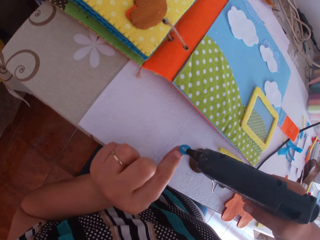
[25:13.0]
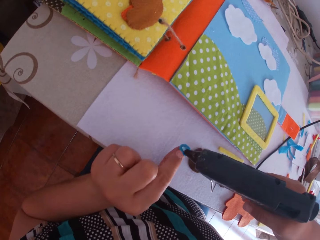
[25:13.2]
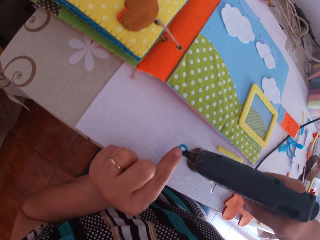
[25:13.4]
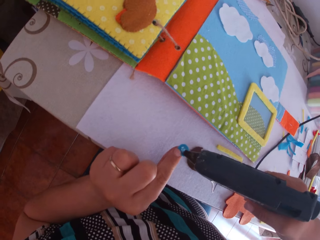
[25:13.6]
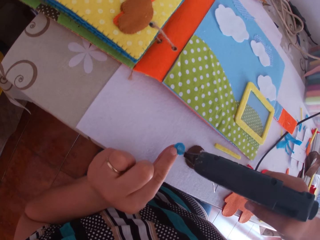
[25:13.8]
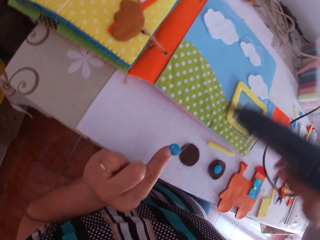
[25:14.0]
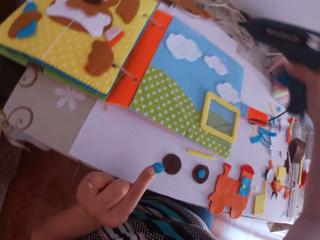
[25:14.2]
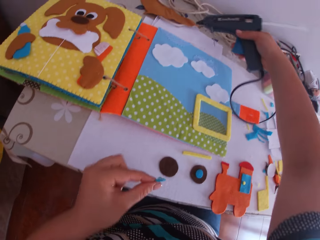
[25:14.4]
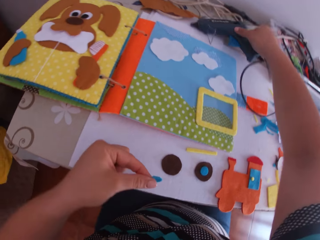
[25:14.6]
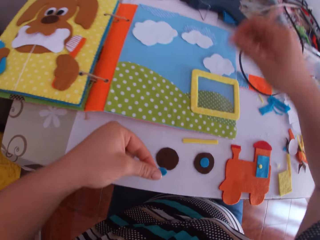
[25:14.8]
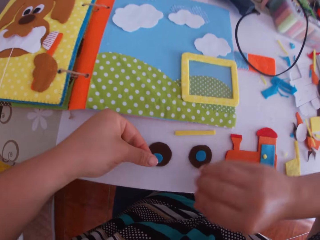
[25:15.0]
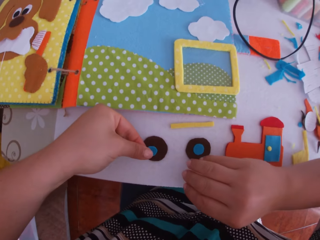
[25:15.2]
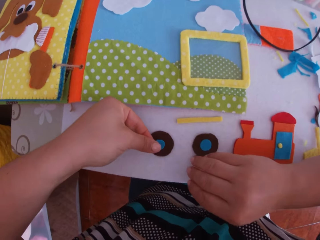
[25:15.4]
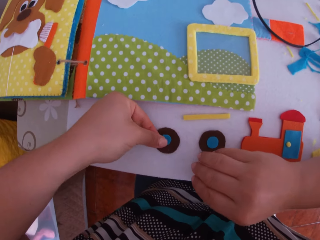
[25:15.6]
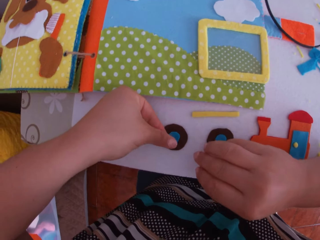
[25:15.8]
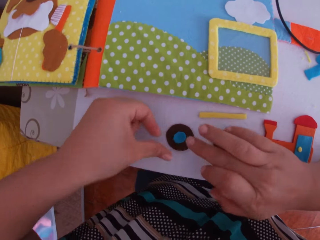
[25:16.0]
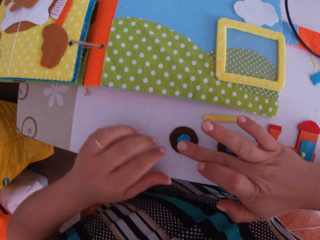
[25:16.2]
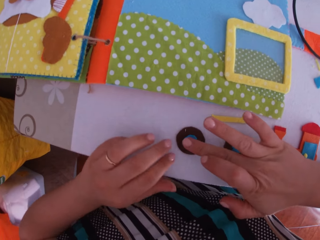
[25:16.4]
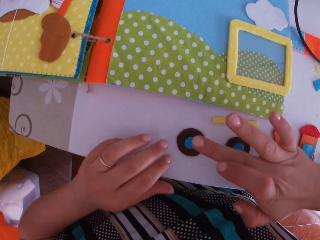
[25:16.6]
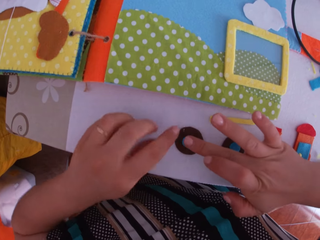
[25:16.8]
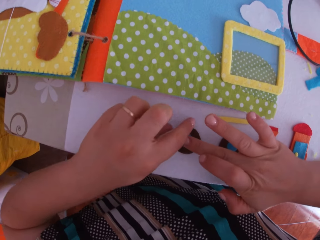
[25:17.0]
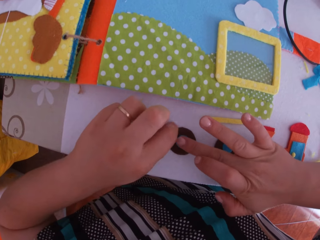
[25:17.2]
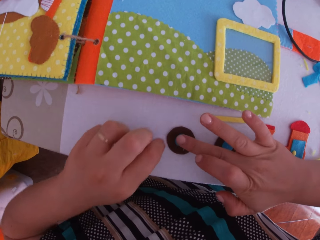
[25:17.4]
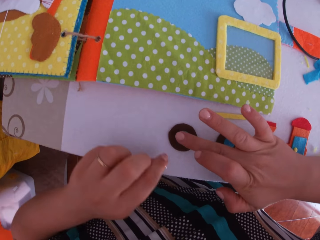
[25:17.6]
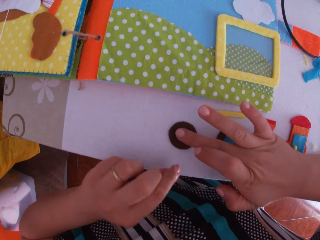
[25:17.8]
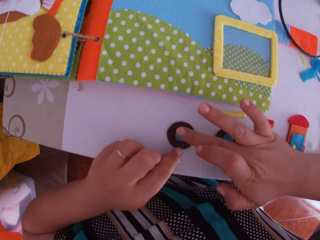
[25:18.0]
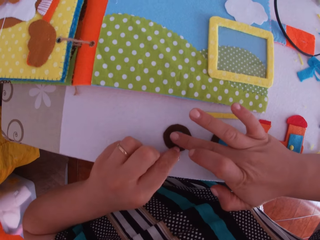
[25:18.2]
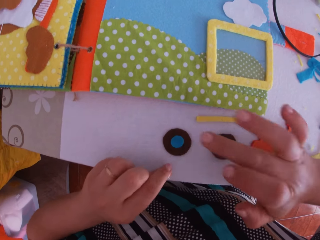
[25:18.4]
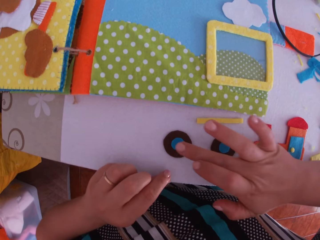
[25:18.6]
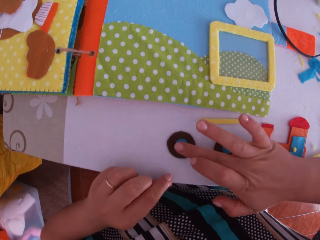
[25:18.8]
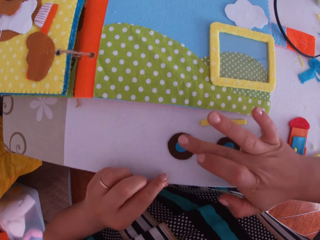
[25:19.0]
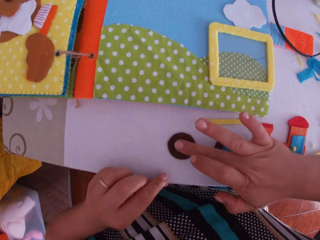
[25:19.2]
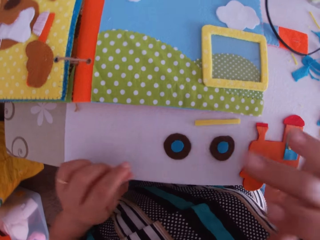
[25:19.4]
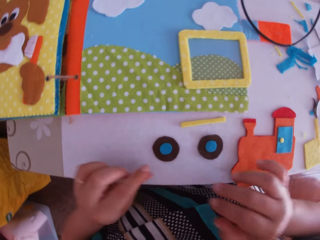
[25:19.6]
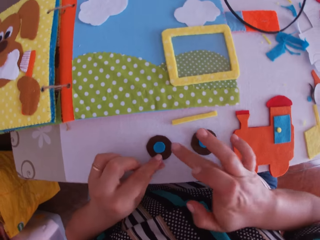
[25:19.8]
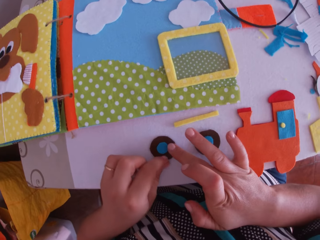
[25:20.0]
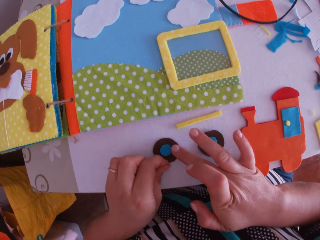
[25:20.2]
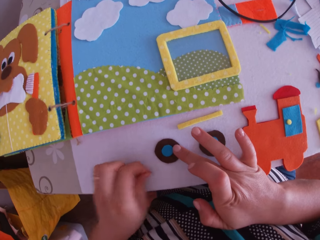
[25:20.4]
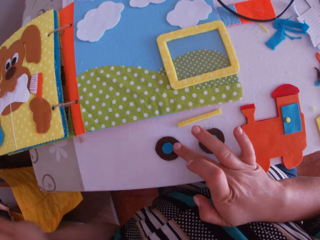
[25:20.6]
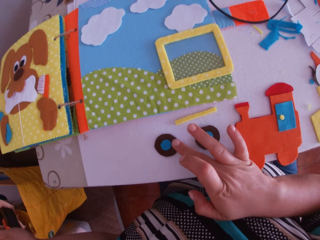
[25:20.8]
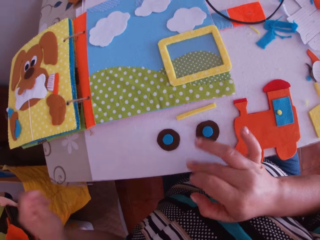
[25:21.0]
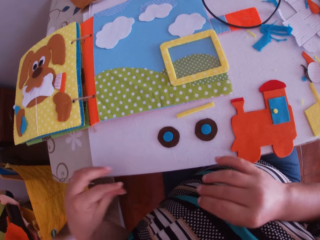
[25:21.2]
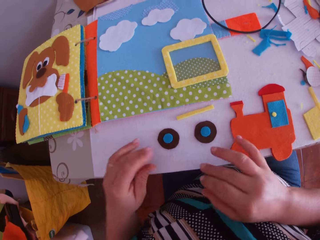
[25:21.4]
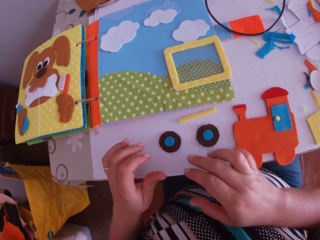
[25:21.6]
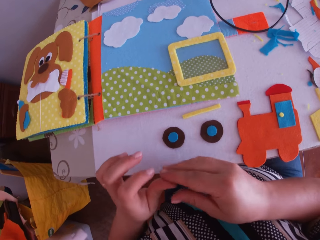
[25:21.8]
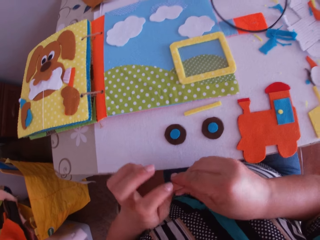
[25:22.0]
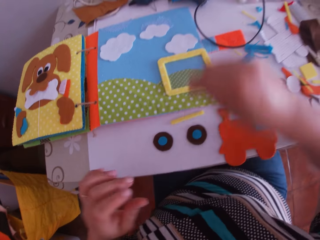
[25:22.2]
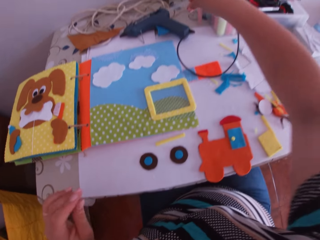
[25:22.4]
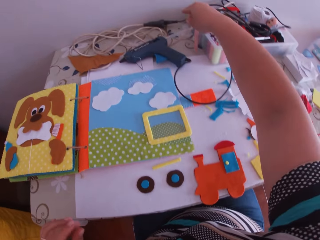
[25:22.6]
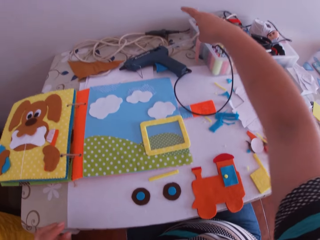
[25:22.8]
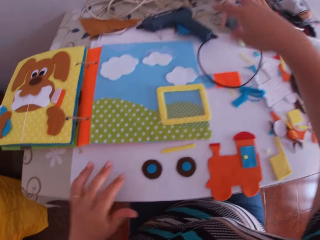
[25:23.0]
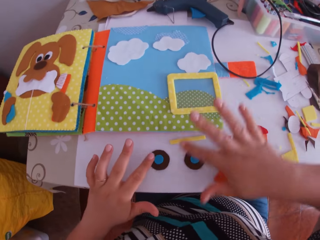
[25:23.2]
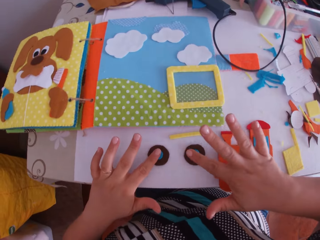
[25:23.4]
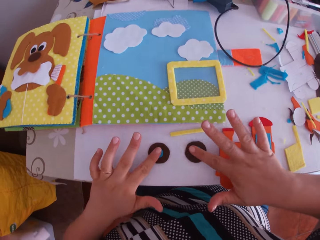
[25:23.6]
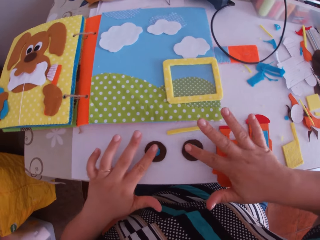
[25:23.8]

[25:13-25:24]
The camera wearer holds the felt material or blue circular shape cardboard. She swings her hand. She places the hot glue gun on the table with her right hand. She swings her hand. She places the blue circular shape cardboard on the brown circular shape cardboard with her left hand. She swings her hand. She adjusts the circular cardboards with her right middle finger. She sticks the felt material. She swings her hand. She sticks the felt material. She swings her hand. She removes glue from the hand. She swings her hand.

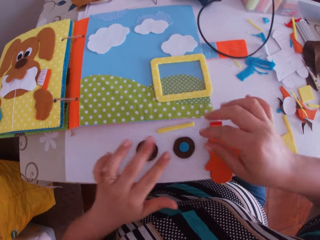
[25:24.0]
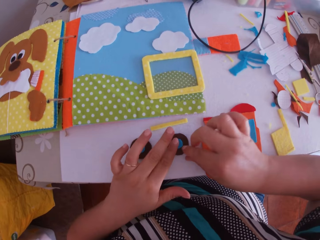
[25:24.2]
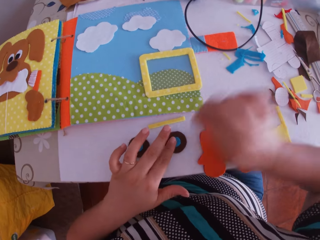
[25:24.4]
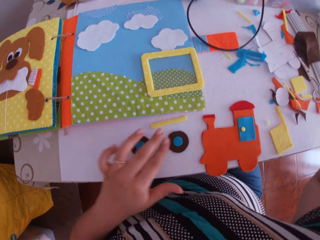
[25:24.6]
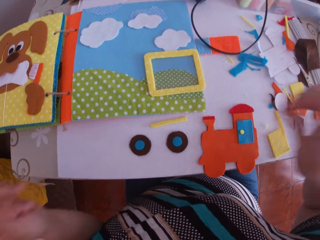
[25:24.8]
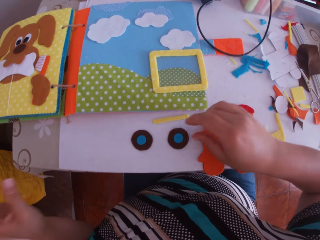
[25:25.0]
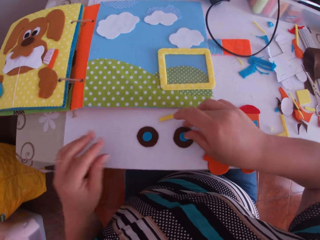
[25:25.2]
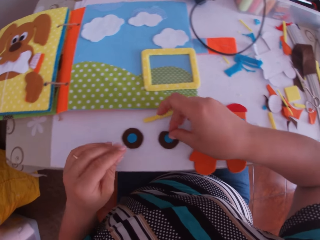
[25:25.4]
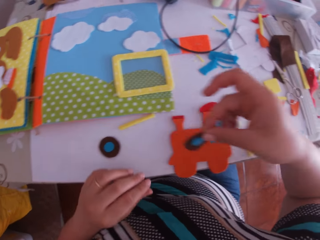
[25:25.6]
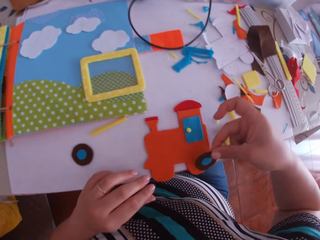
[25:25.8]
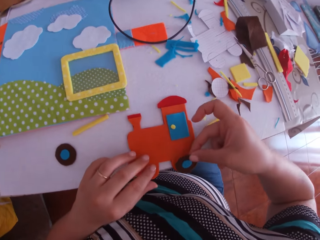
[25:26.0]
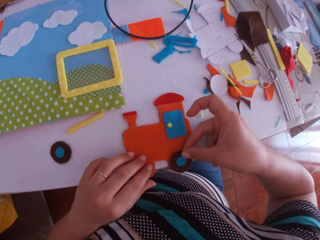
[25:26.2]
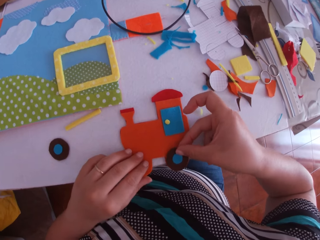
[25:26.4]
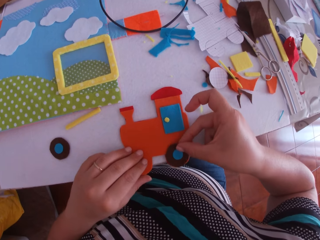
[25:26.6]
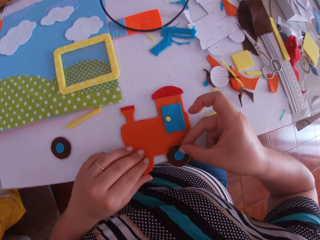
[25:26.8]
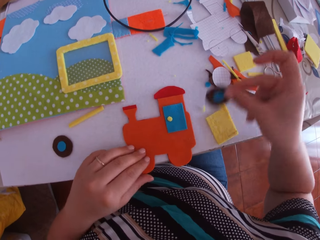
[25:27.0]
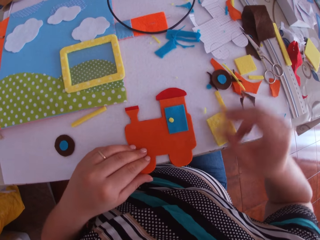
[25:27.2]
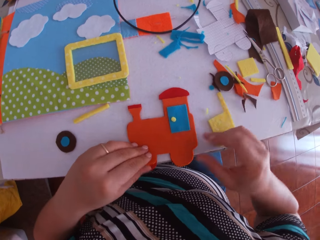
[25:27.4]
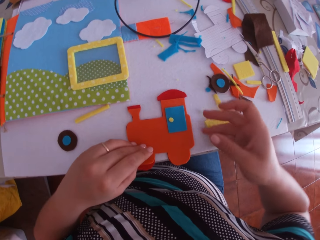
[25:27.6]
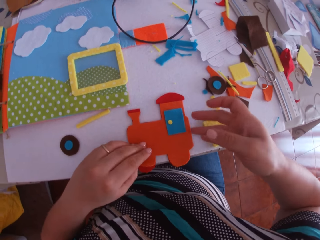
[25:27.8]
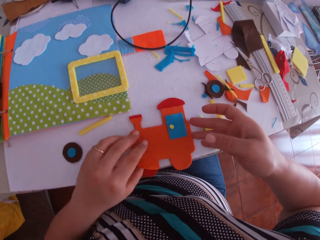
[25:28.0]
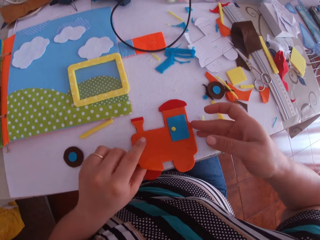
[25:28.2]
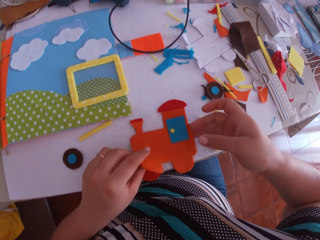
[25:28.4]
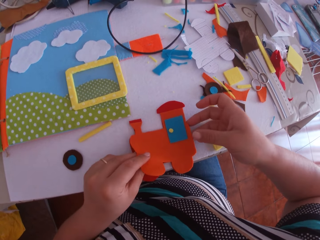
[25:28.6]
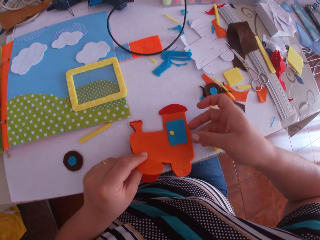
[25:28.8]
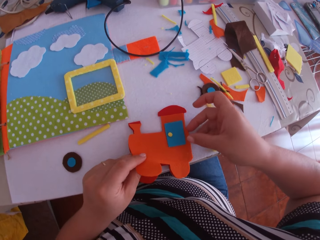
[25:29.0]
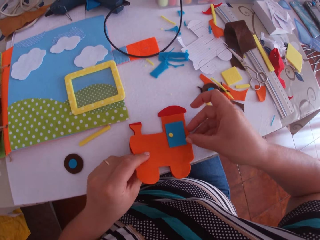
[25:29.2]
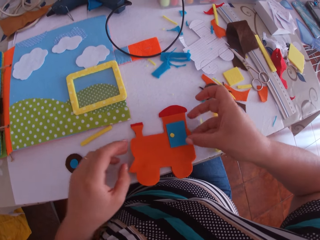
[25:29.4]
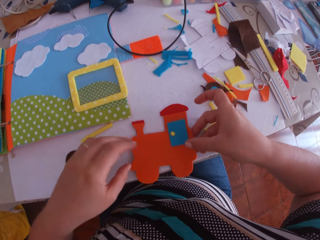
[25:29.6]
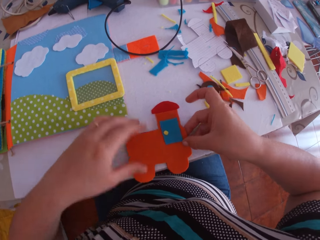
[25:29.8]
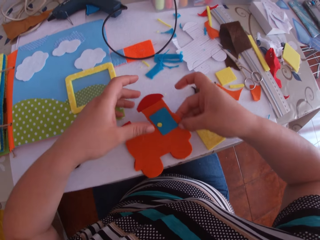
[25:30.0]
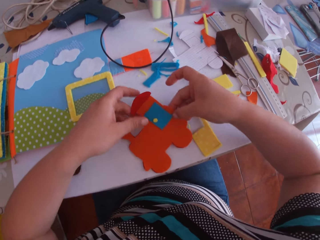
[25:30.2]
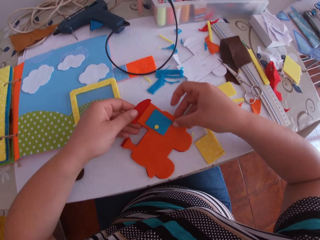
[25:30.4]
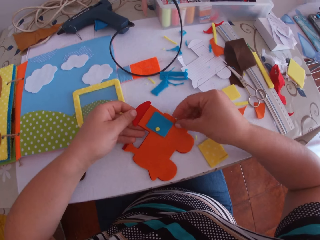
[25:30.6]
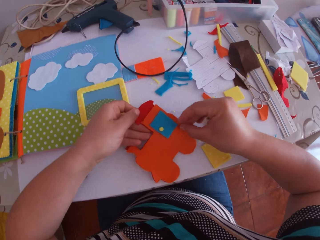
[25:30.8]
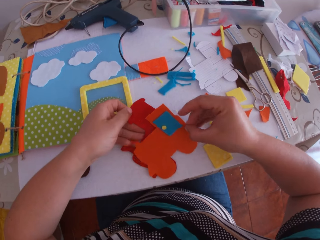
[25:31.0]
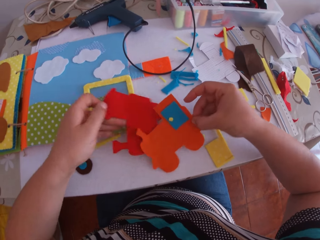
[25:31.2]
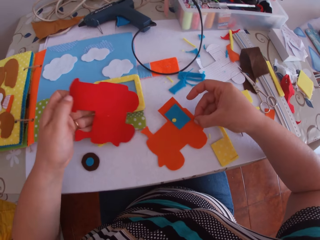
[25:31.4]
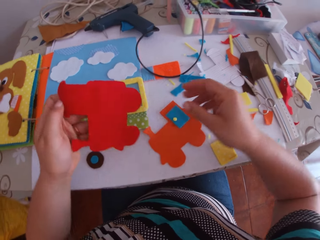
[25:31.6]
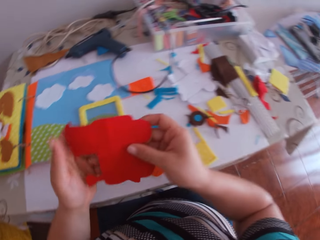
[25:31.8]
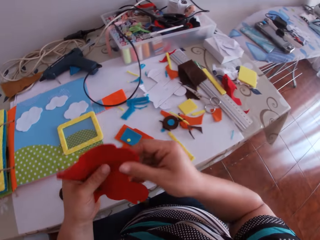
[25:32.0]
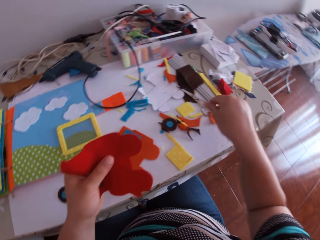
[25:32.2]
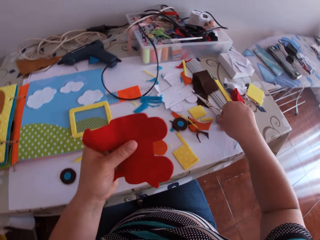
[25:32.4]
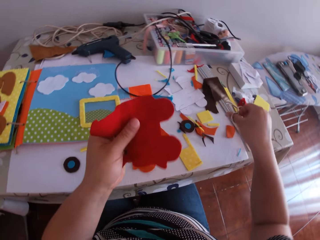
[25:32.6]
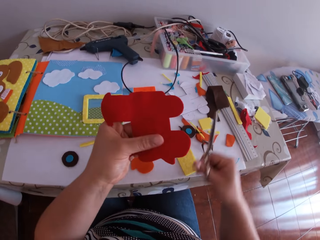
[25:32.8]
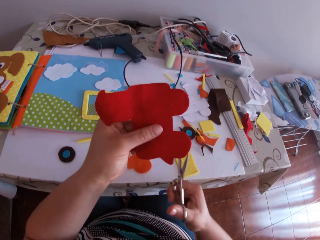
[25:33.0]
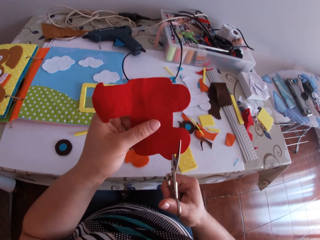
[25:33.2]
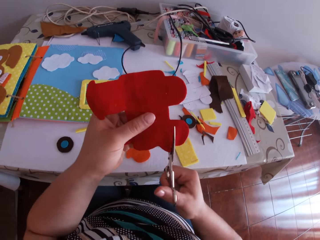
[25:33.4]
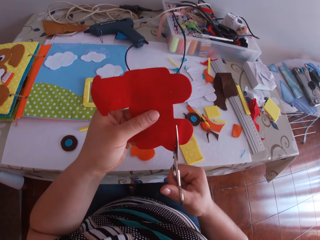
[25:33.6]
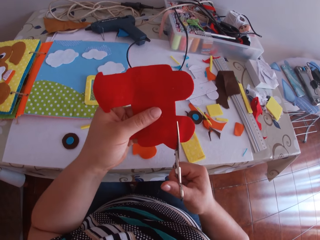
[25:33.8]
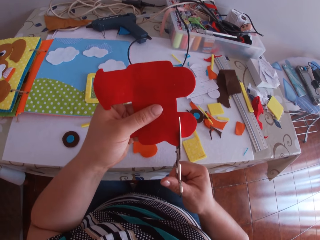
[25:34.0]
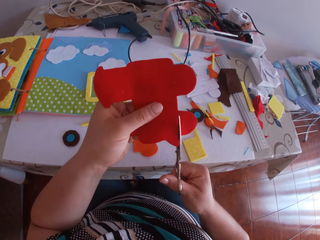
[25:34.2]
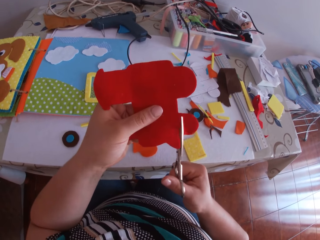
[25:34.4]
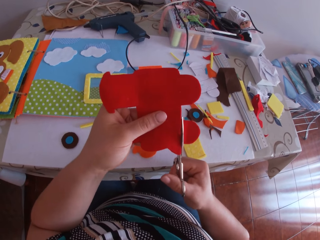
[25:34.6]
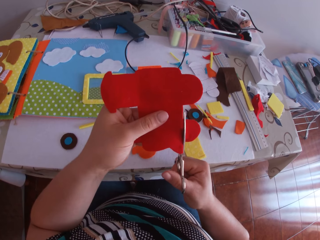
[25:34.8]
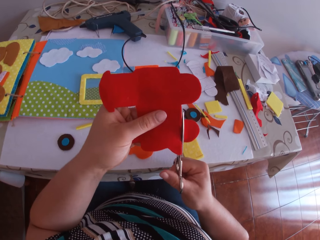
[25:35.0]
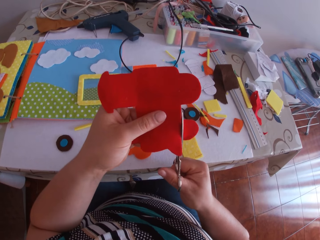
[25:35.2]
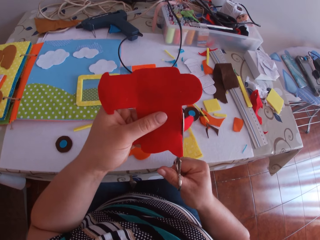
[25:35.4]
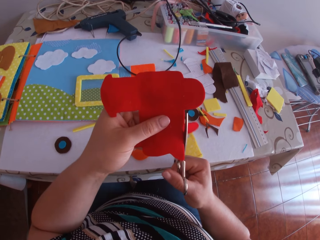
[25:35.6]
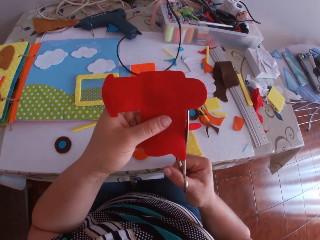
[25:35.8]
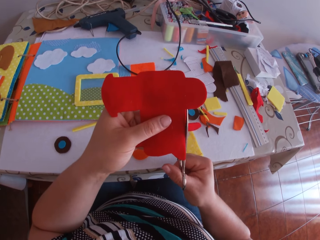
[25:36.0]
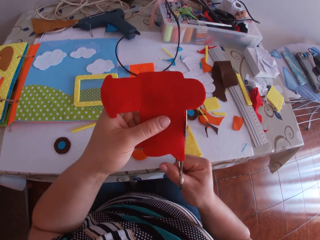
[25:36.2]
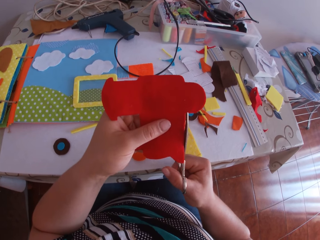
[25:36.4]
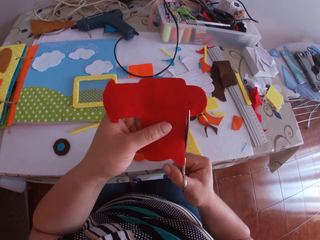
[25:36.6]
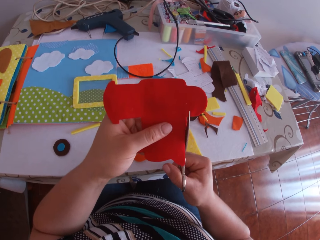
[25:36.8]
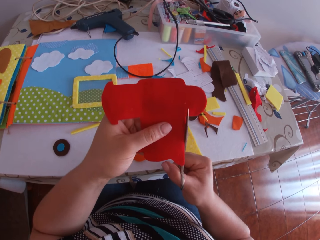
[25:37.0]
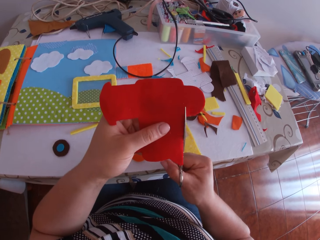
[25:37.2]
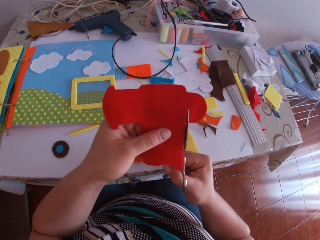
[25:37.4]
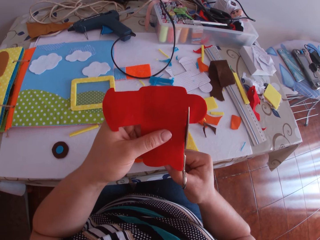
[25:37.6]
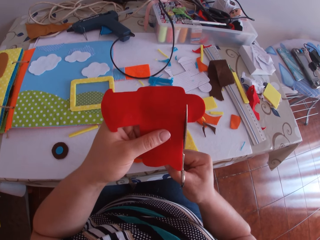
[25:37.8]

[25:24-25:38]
The camera wearer sticks a felt material. She swings her hand. She picks the felt material. She places the circular cardboards on the paper train with her right hand. She holds the felt material. She swings her hand. She places the circular cardboards on the table with her right hand. She swings her hand. She moves the felt train on the desk. She picks the paper train from the table with both hands. She separates the cardboards of the paper train with both hands. She lifts a red cardboard with her left hand. She swings her hand. She picks a pair of scissors. She cuts the red cardboard with the scissors in her right hand.
